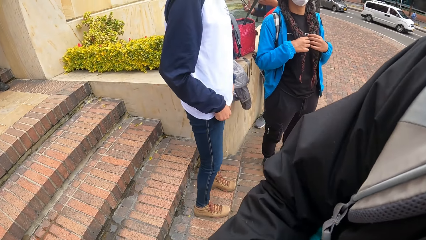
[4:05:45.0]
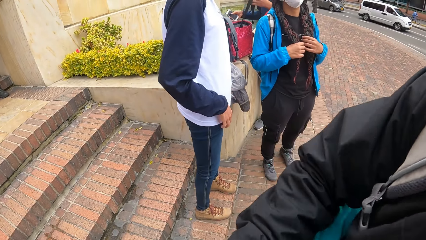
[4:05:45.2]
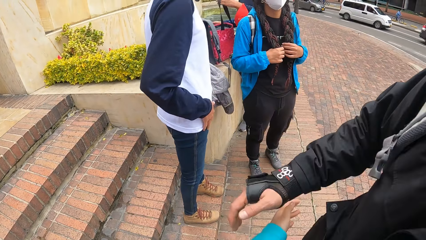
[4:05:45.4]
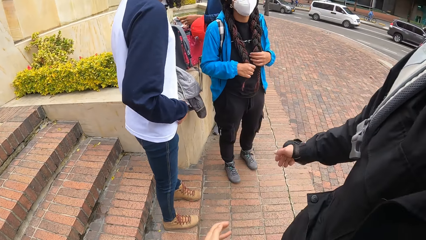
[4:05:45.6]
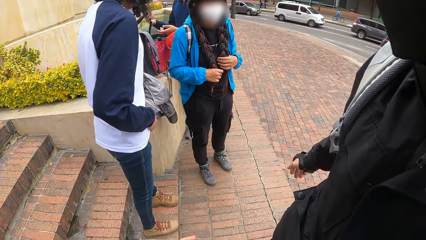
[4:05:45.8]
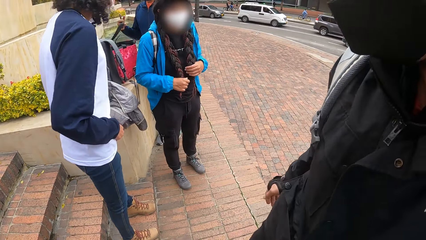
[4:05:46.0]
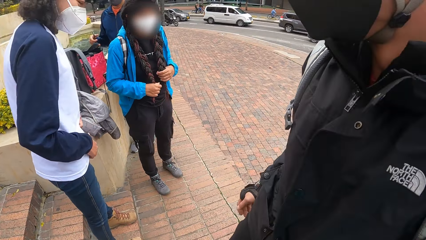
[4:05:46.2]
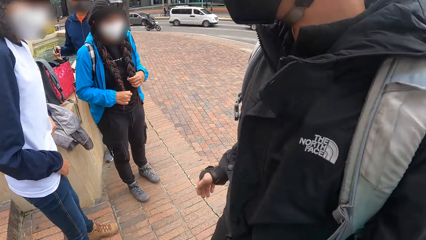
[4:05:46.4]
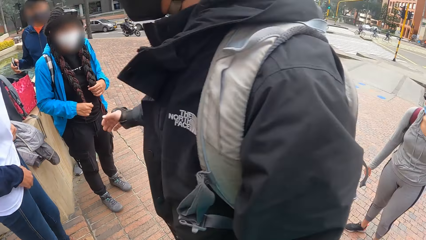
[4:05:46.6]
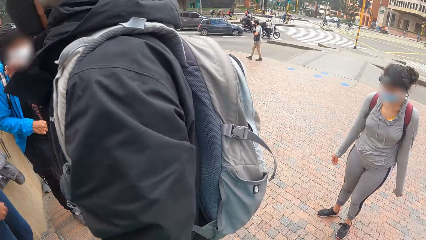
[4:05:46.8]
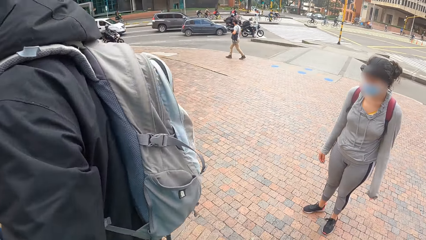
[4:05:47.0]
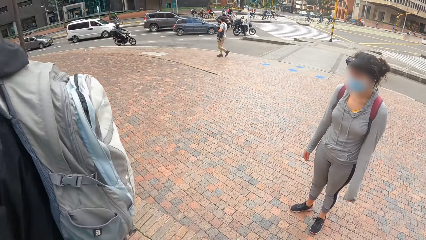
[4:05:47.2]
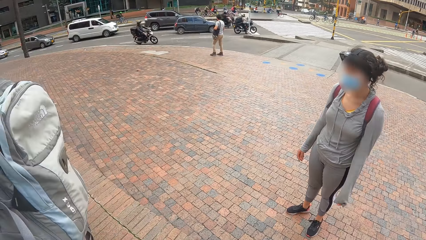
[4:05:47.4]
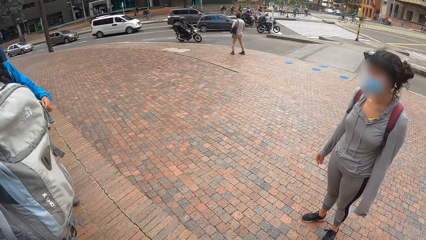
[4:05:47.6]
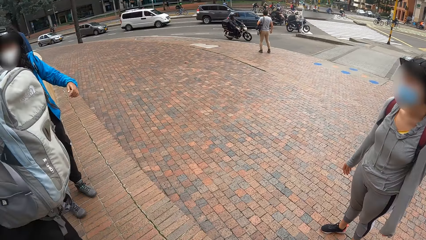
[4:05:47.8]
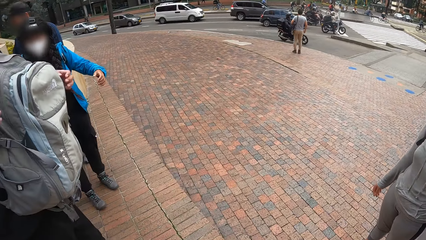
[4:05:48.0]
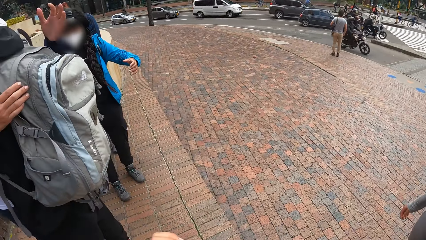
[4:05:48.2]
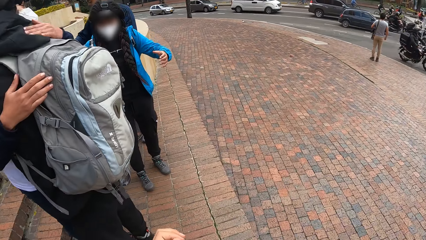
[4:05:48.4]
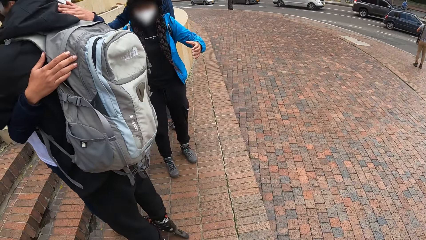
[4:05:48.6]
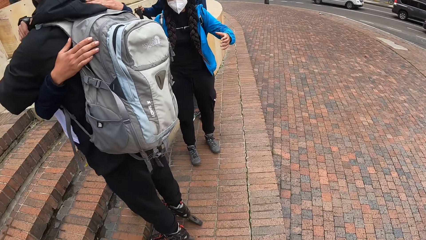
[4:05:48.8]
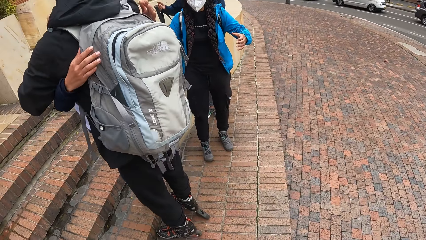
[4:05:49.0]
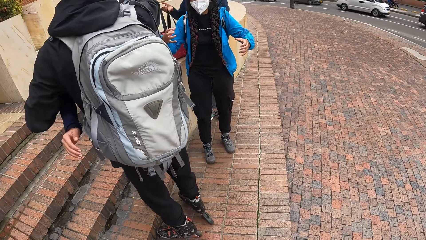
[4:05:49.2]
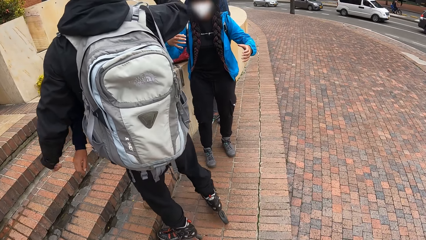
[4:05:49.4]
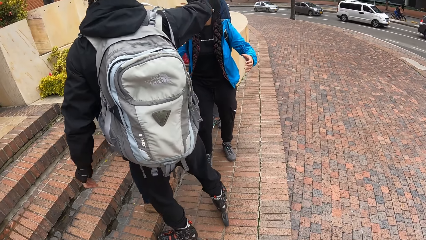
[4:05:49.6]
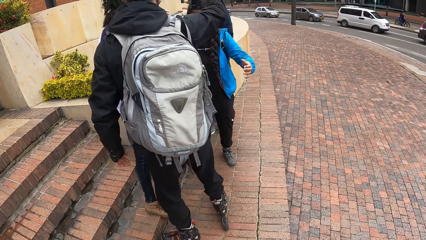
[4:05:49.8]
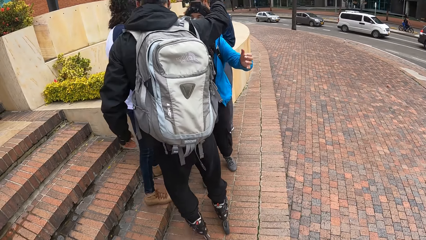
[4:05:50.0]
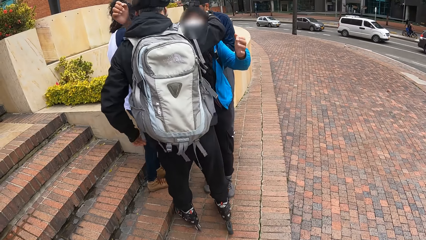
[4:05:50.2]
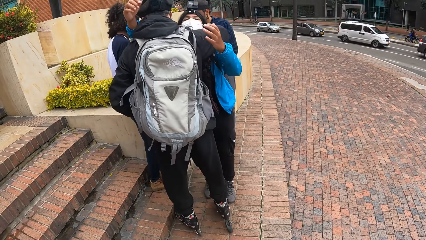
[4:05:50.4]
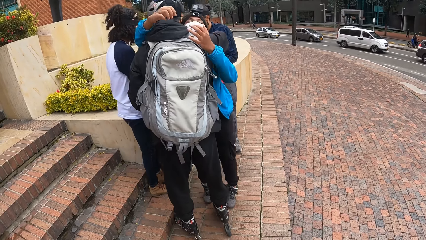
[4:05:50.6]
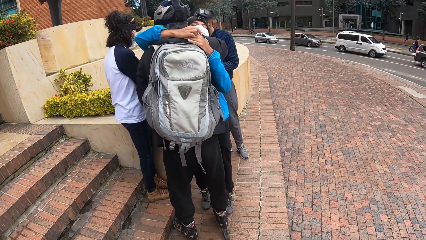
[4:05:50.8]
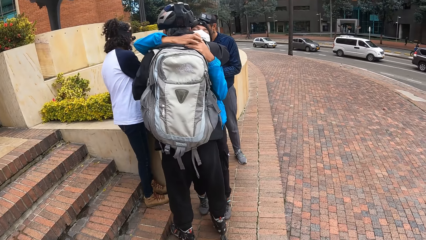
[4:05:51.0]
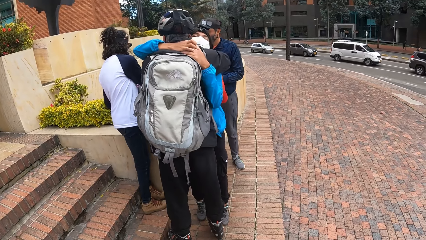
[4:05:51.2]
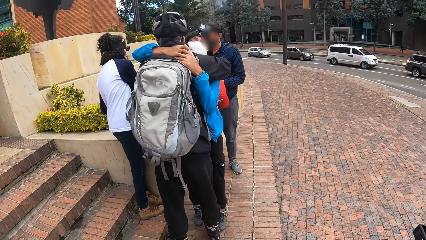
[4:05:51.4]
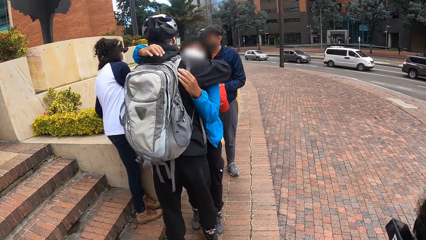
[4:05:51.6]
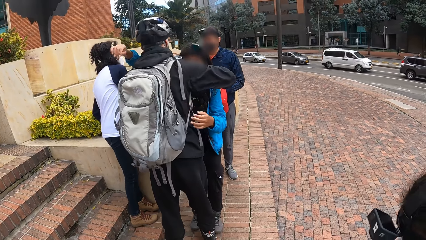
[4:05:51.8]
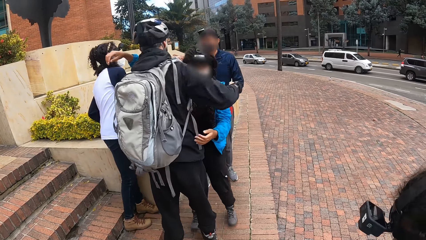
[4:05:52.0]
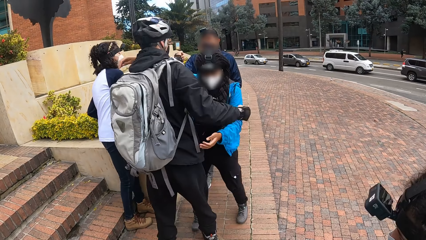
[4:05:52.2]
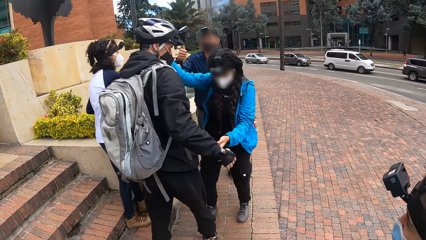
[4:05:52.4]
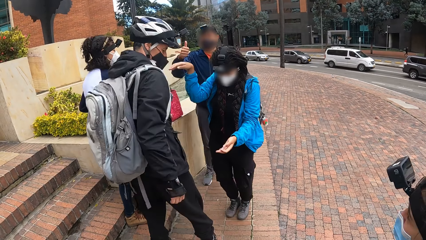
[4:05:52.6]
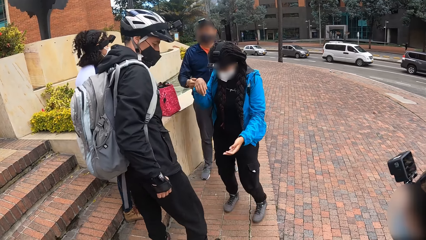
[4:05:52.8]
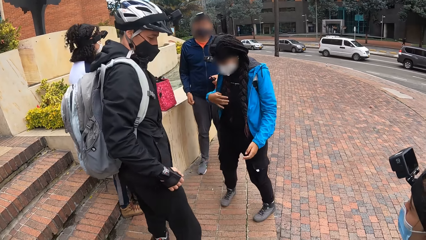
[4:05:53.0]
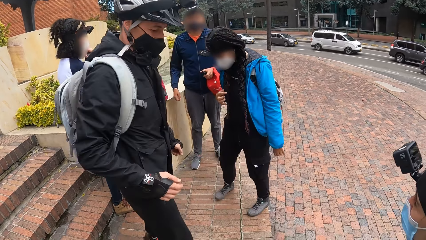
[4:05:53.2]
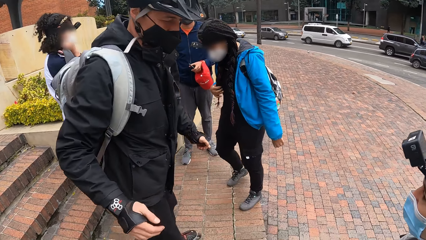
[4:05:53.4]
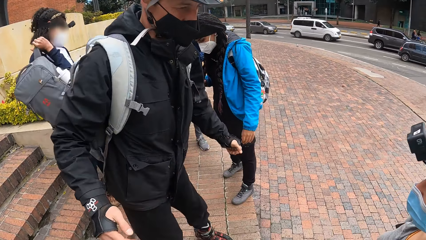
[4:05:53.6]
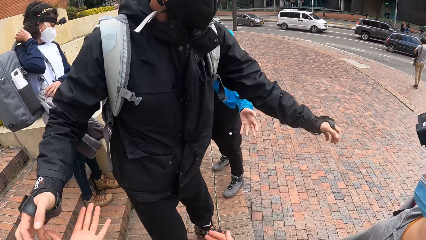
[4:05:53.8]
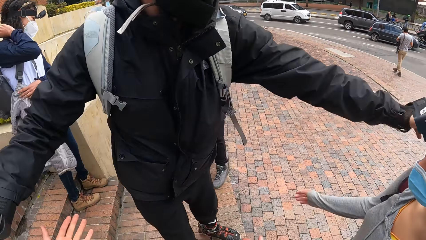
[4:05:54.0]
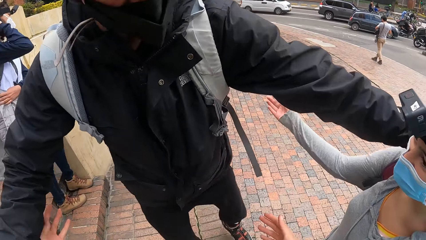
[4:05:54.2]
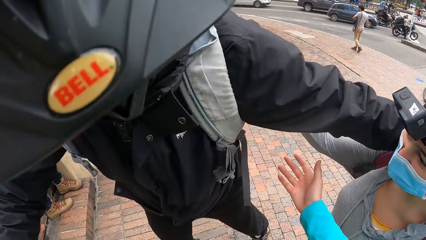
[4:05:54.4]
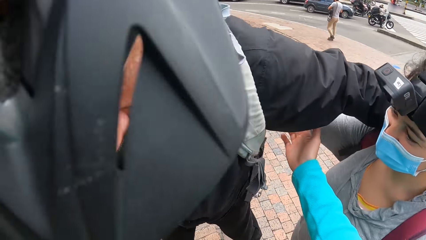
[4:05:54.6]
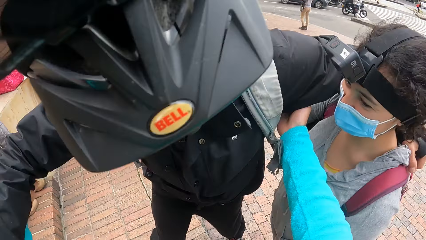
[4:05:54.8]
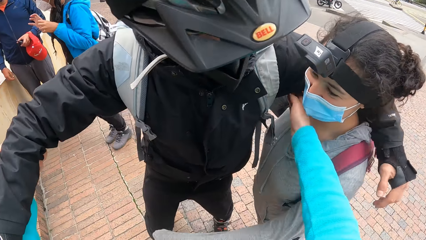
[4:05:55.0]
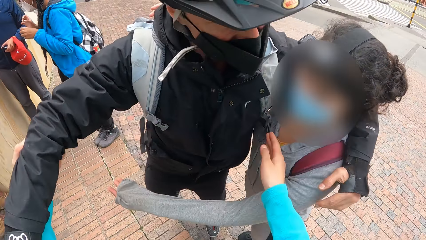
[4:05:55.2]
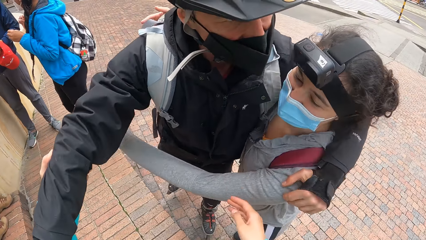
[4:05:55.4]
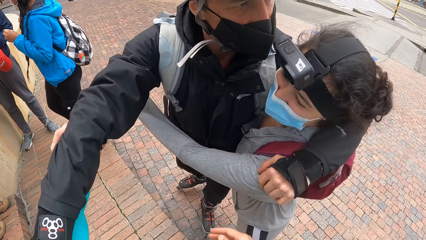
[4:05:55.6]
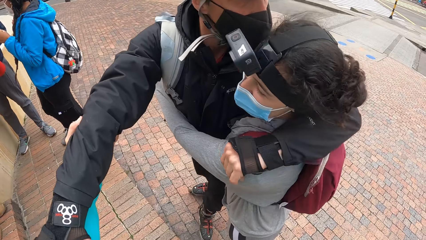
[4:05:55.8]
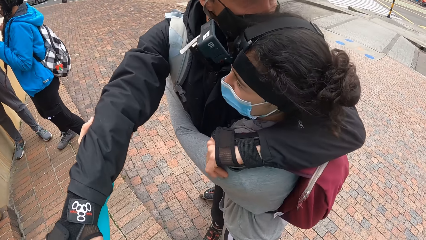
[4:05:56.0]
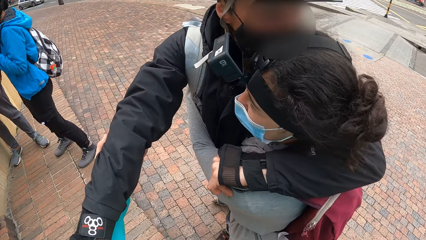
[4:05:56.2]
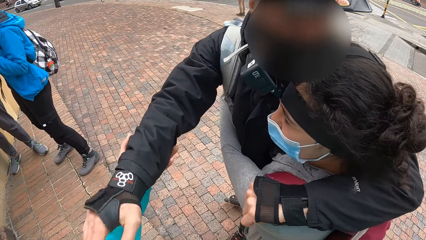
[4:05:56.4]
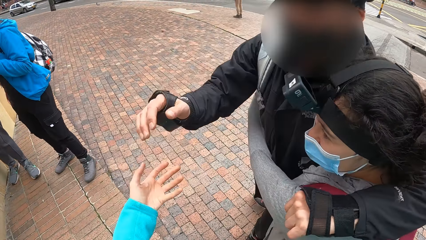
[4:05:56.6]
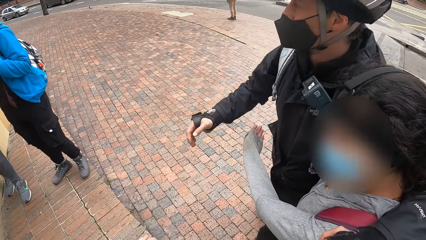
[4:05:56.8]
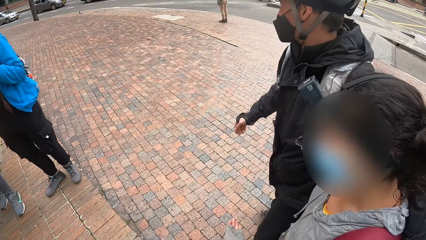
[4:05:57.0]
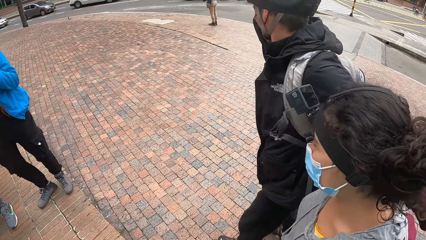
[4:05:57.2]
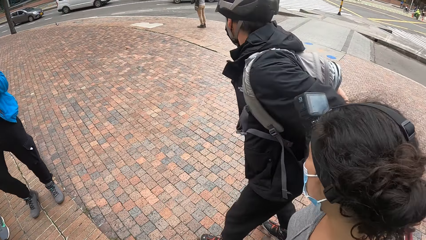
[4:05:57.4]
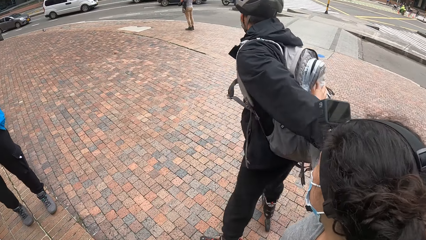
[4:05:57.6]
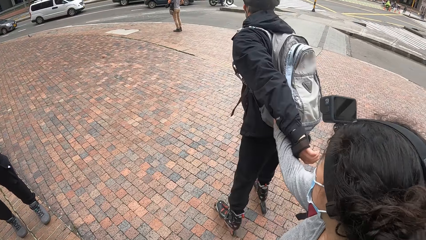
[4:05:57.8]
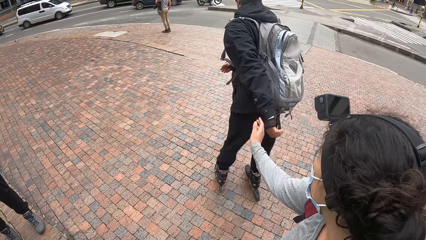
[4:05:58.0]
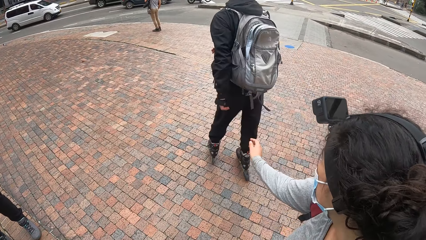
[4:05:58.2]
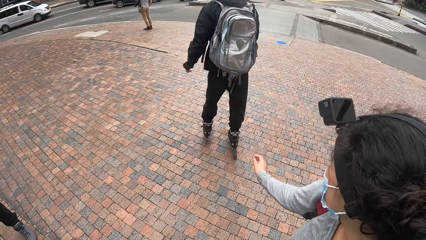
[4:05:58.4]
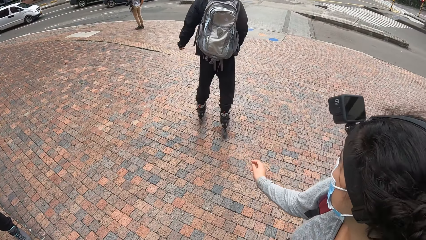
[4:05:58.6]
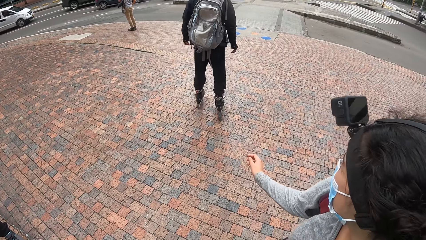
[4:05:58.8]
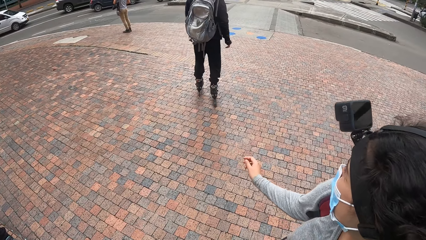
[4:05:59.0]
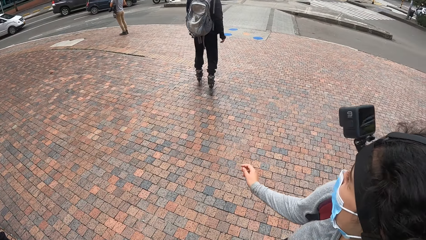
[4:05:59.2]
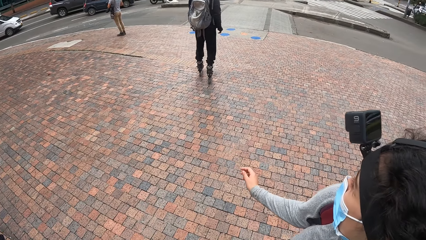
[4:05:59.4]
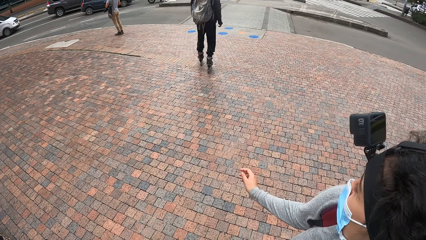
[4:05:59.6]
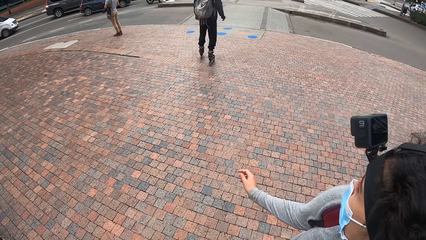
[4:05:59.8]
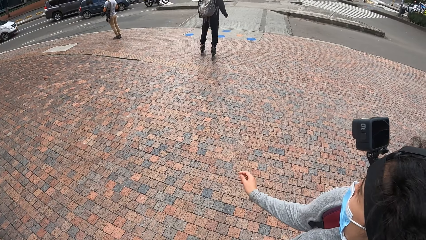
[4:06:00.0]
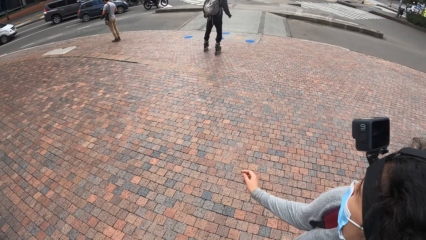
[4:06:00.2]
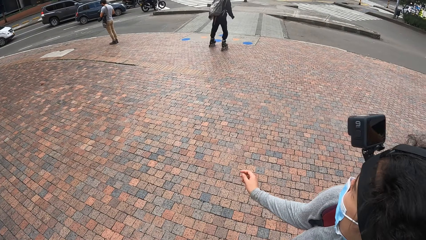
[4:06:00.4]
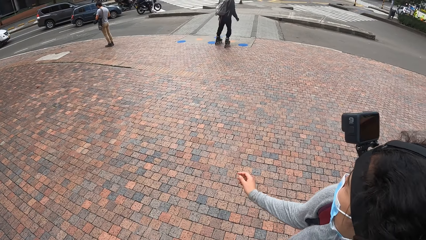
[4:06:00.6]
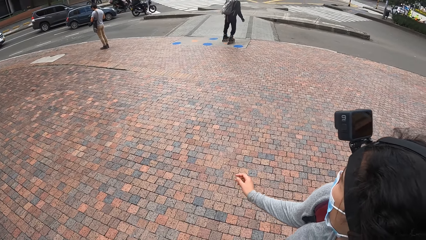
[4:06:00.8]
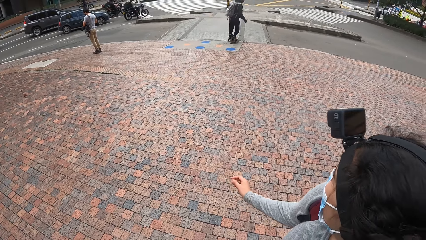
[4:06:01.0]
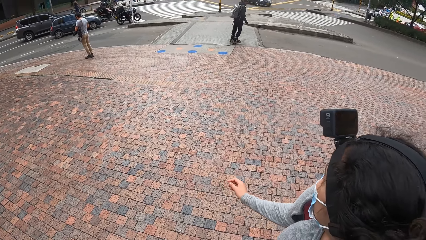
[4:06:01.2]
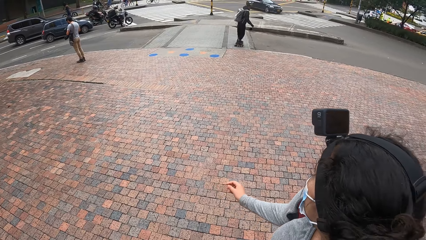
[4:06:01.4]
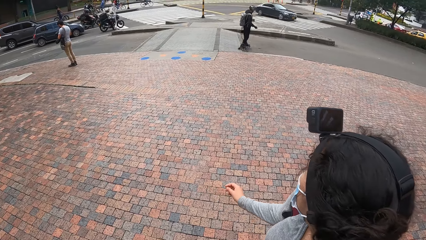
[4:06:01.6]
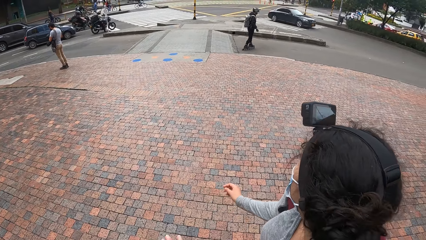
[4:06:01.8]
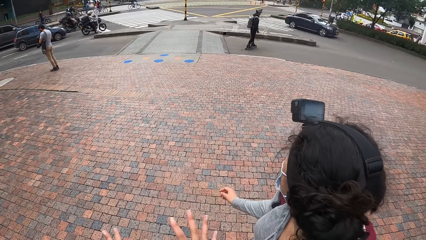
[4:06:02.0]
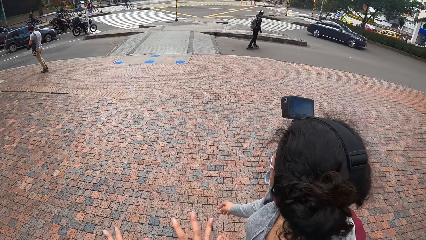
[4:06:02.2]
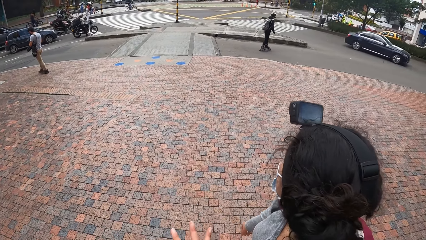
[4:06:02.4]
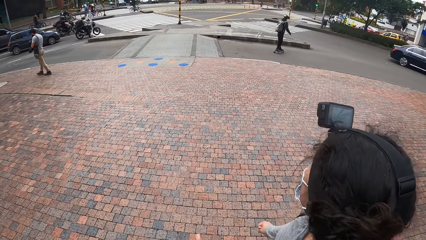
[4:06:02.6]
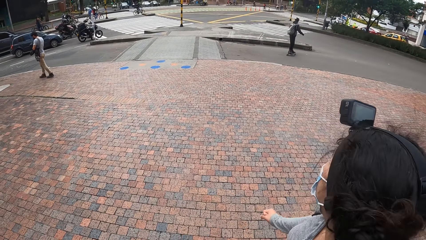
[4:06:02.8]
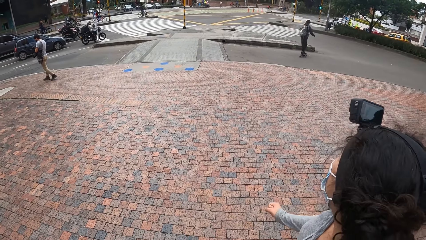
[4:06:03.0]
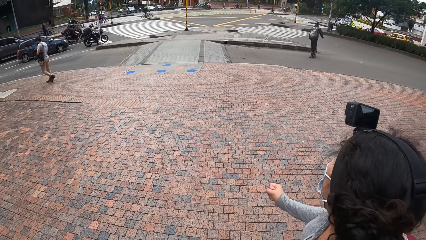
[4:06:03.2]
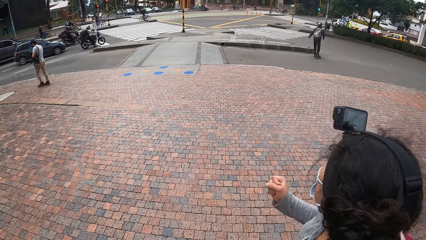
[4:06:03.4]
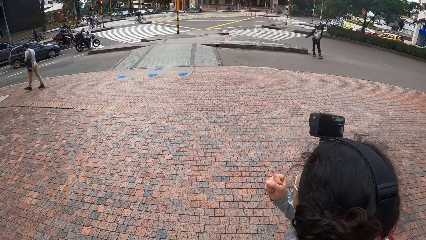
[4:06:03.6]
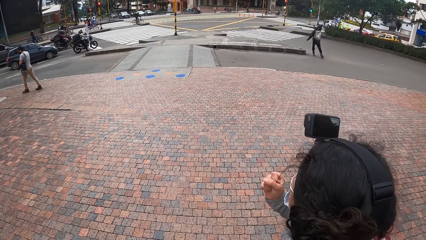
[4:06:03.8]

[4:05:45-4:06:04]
The camera wearer interacts. She looks around. A man hugs a woman. The man hugs another woman. The man hugs another woman. The camera wearer stretches her right hand towards the man. She holds the man's right hand with her left hand. She removes her left hand from the man's right hand. The man skates towards the road. The camera wearer looks around.
